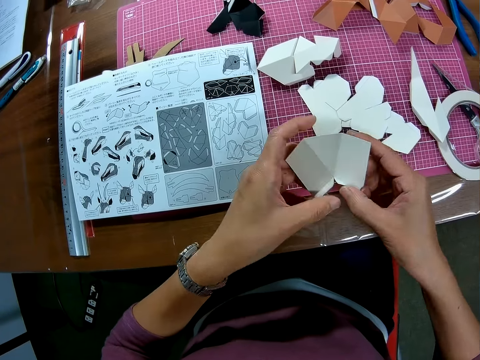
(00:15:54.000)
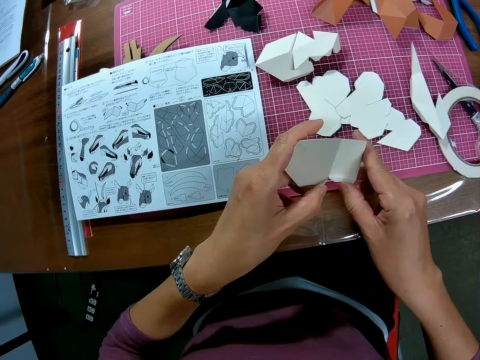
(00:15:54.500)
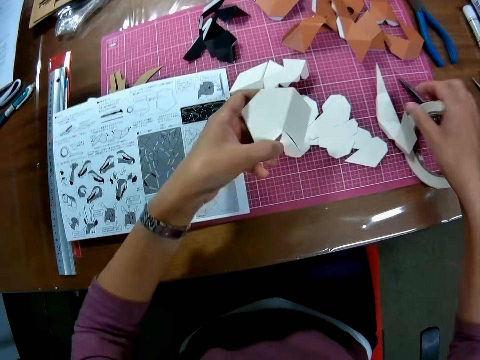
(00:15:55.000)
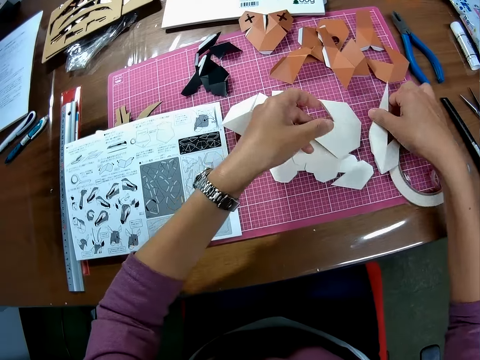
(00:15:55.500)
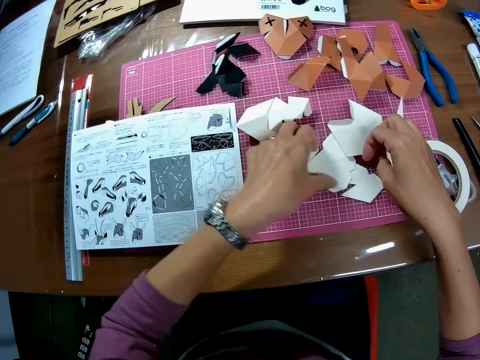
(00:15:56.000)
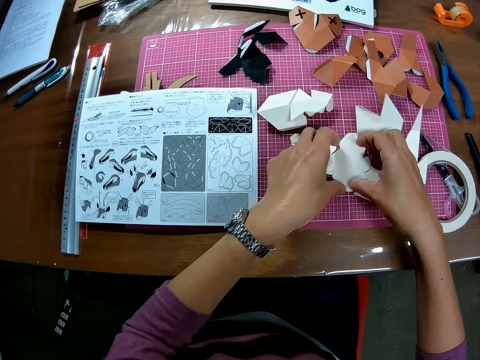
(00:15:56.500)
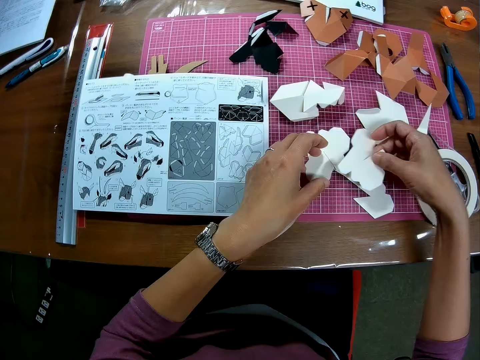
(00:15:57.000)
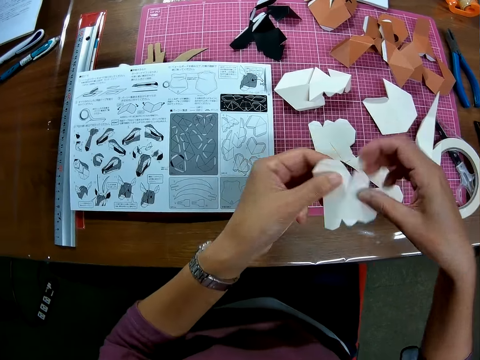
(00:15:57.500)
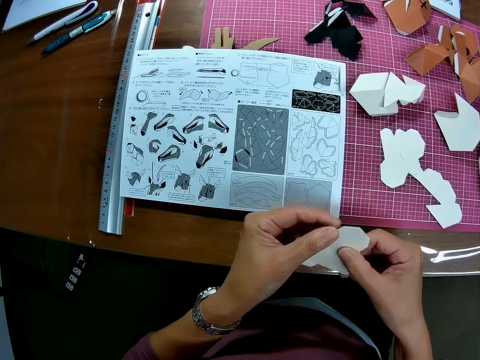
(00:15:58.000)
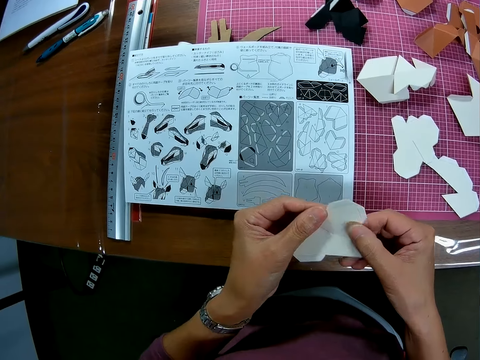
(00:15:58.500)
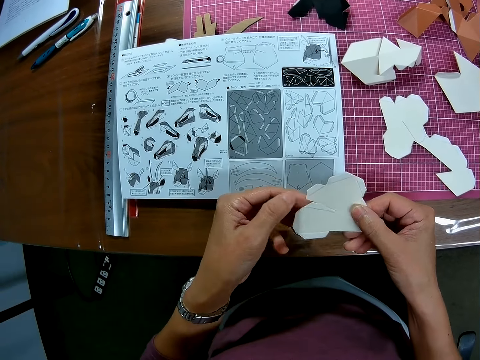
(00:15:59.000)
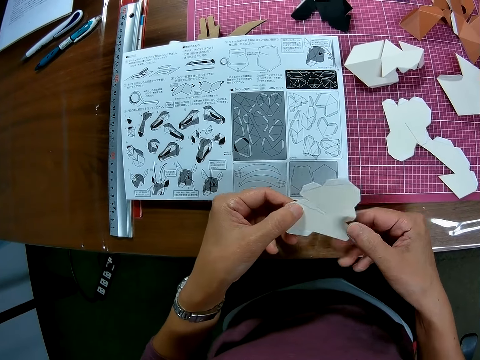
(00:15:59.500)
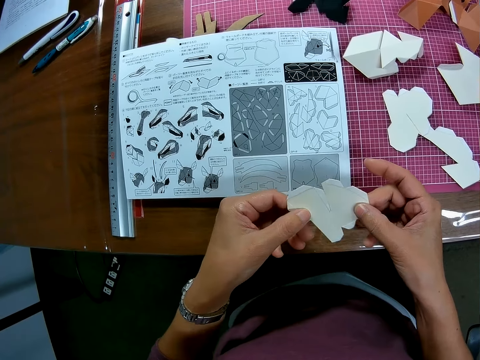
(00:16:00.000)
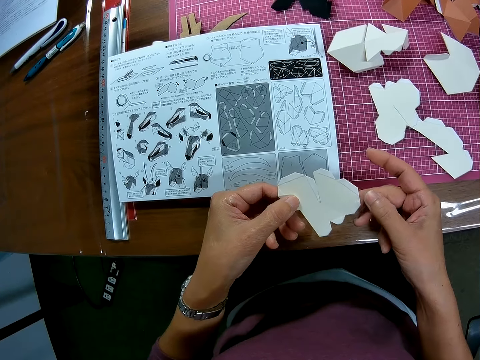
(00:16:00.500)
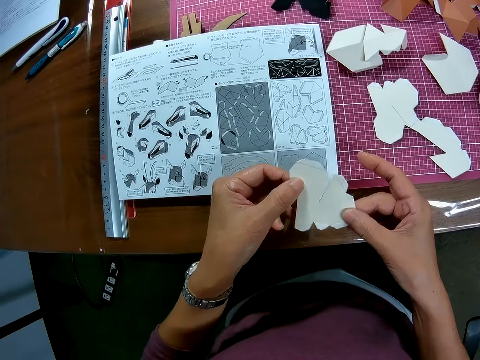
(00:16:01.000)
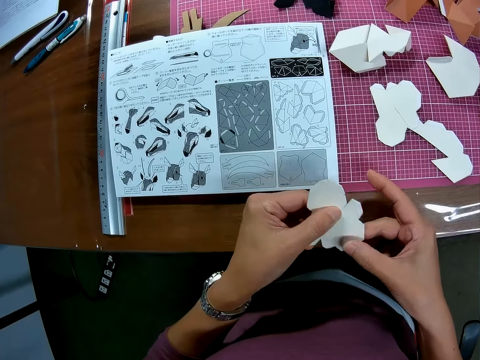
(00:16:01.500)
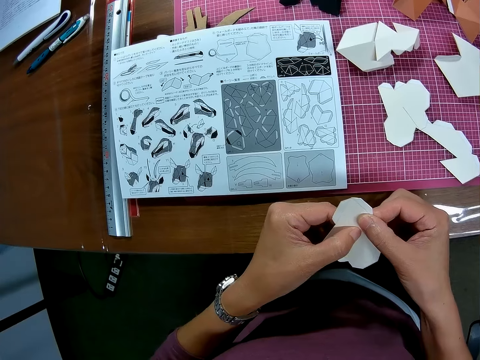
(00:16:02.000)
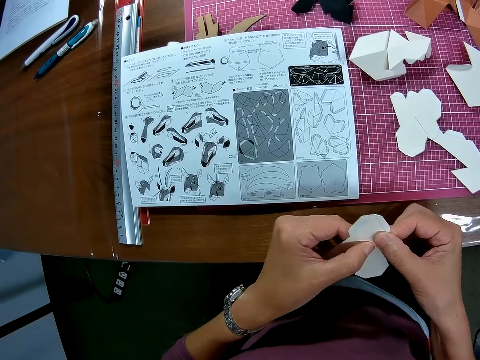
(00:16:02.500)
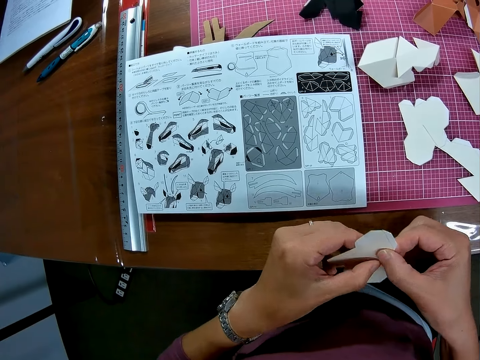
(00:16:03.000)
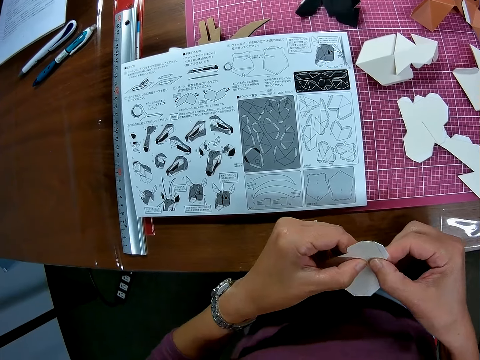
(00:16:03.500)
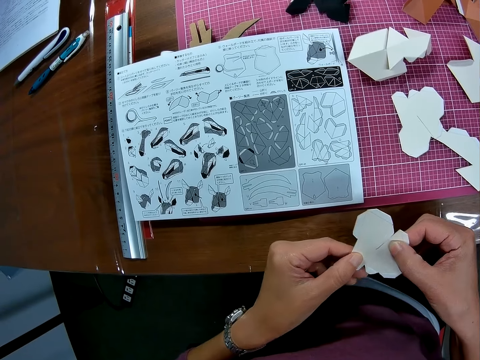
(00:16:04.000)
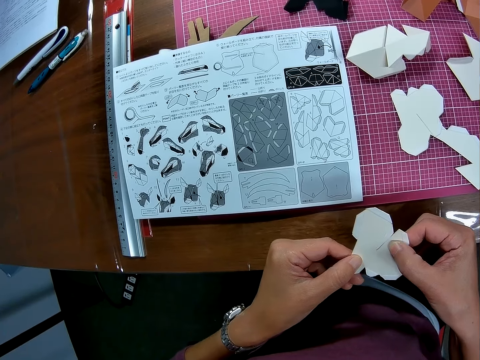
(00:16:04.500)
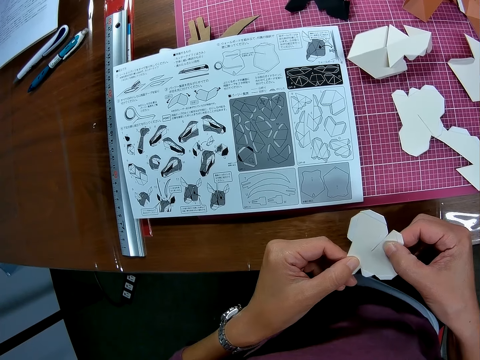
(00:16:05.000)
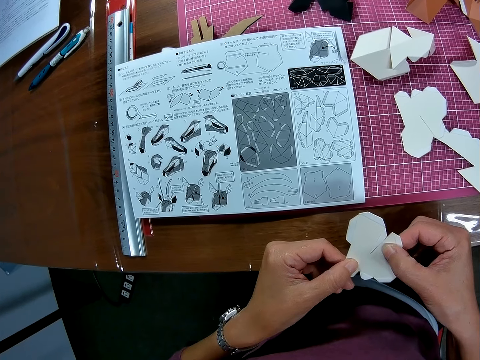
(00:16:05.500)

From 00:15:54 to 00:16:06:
The camera wearer drops the paper or woodcraft on the table with his left hand. He picks another paper on the table. He holds the paper with both hands. He turns the paper with both hands. He stares at the woodcraft.

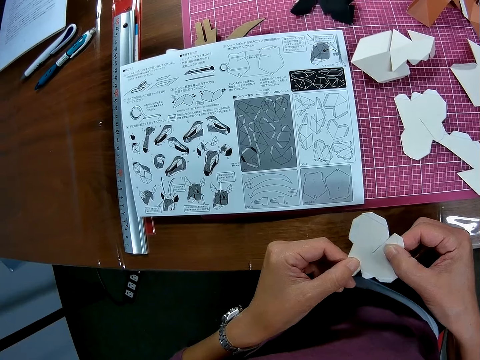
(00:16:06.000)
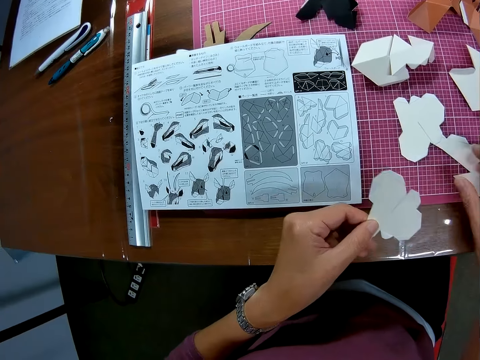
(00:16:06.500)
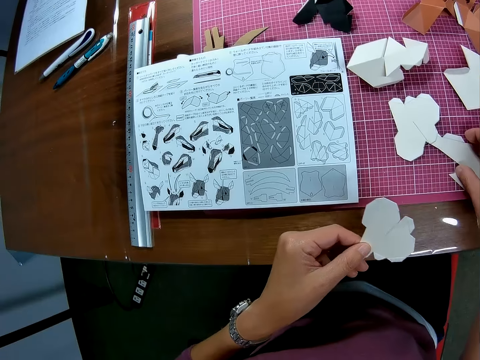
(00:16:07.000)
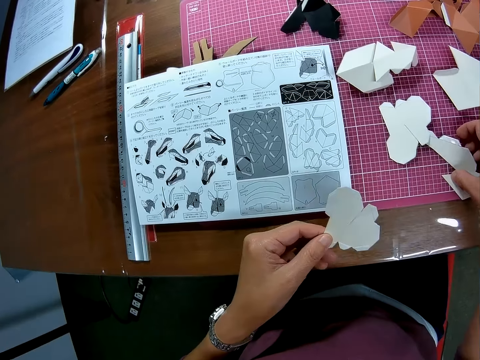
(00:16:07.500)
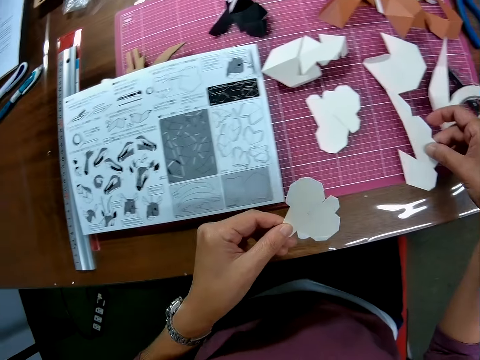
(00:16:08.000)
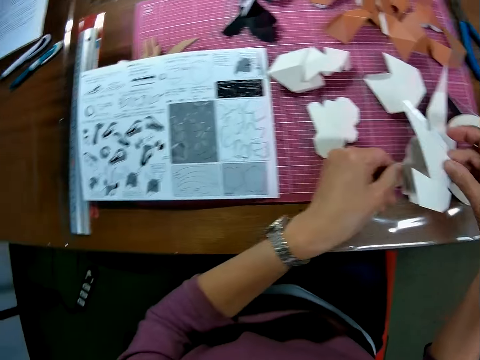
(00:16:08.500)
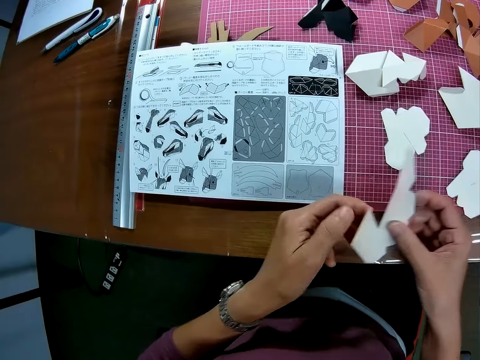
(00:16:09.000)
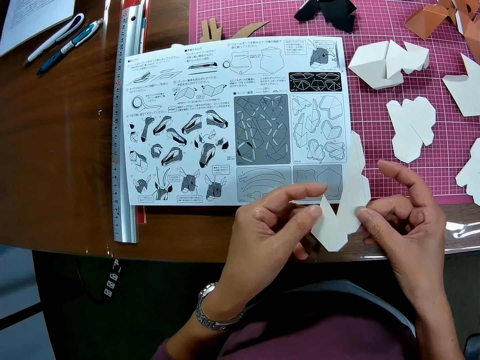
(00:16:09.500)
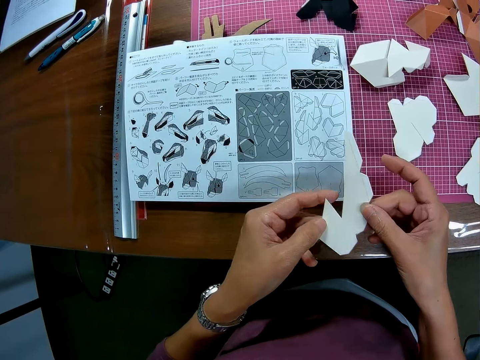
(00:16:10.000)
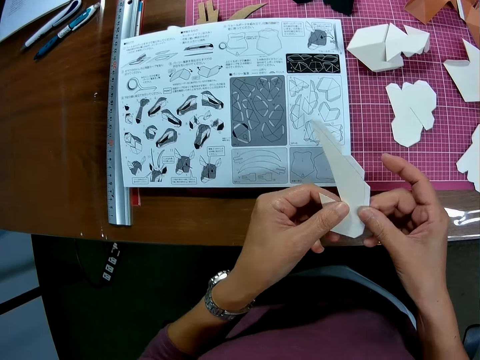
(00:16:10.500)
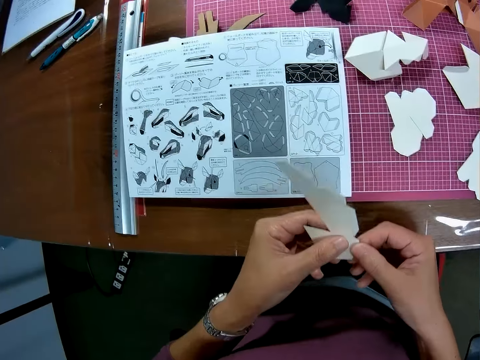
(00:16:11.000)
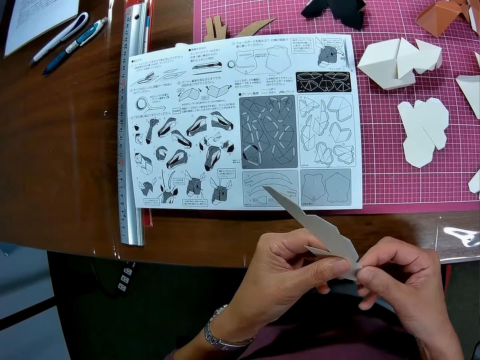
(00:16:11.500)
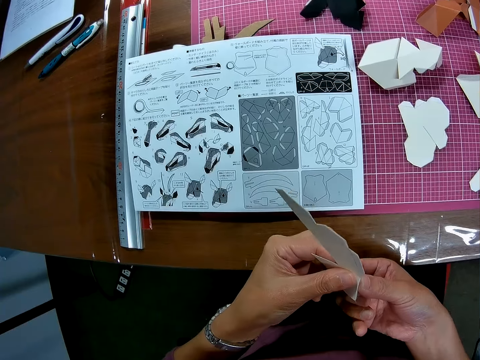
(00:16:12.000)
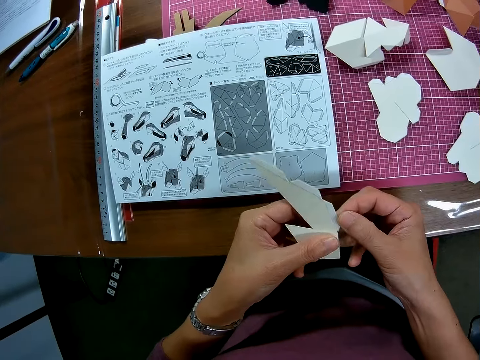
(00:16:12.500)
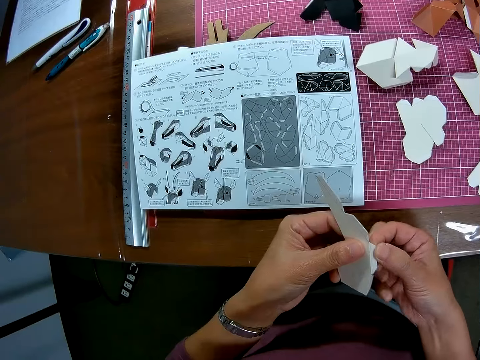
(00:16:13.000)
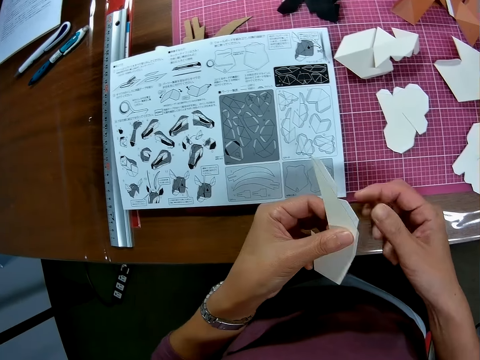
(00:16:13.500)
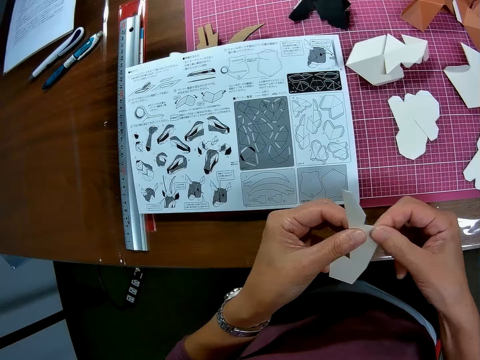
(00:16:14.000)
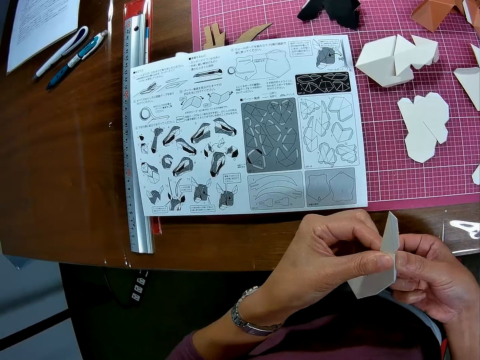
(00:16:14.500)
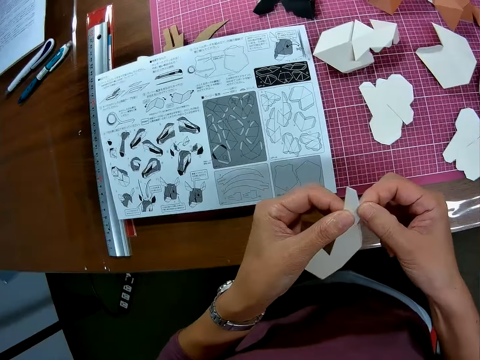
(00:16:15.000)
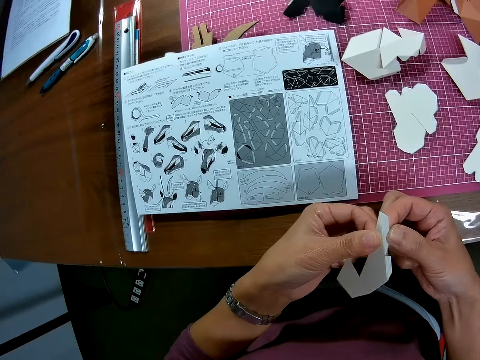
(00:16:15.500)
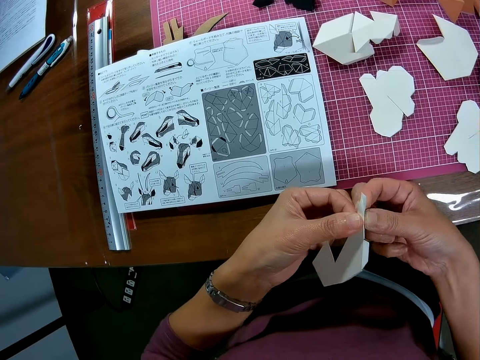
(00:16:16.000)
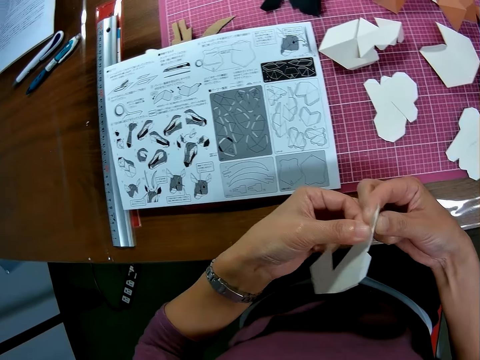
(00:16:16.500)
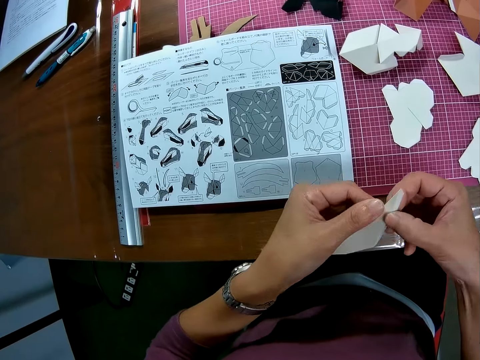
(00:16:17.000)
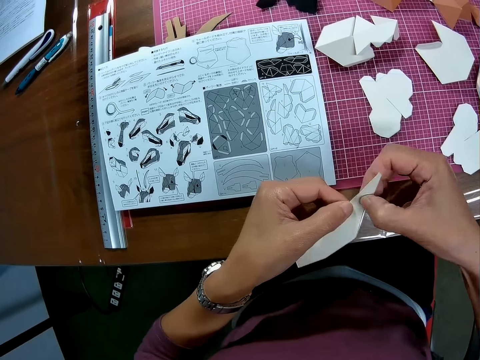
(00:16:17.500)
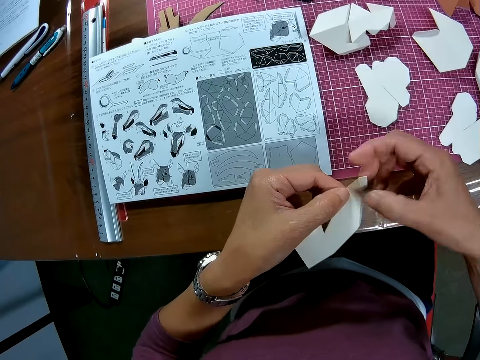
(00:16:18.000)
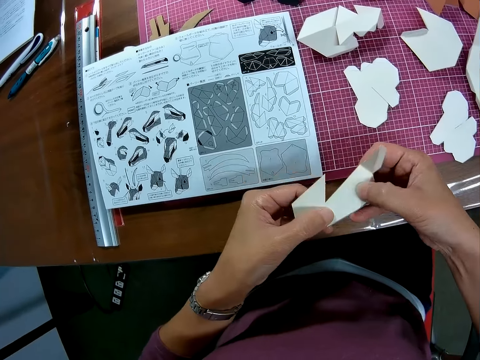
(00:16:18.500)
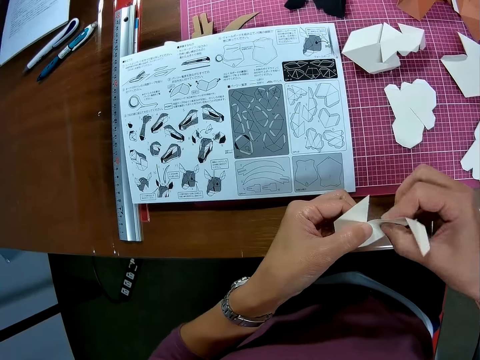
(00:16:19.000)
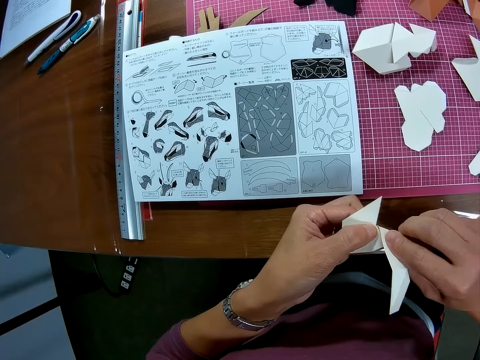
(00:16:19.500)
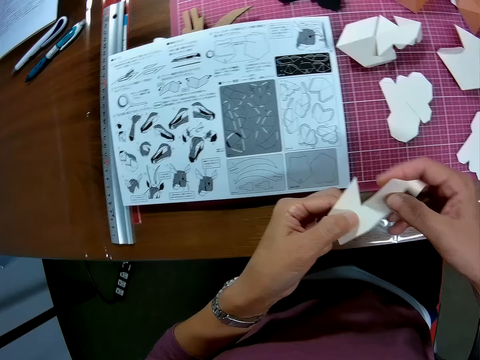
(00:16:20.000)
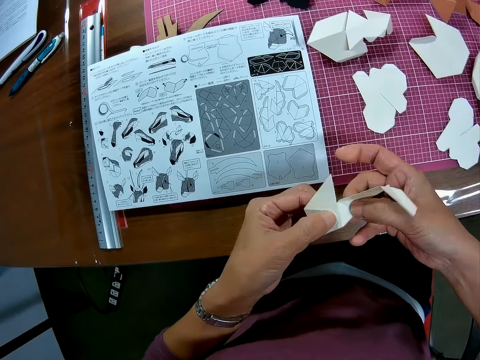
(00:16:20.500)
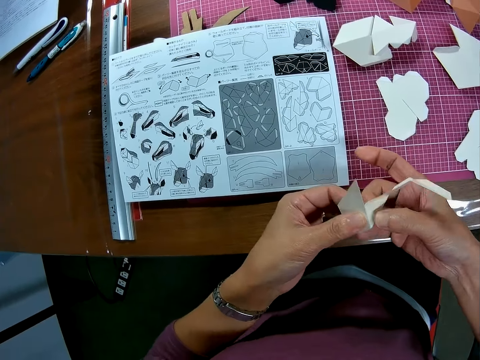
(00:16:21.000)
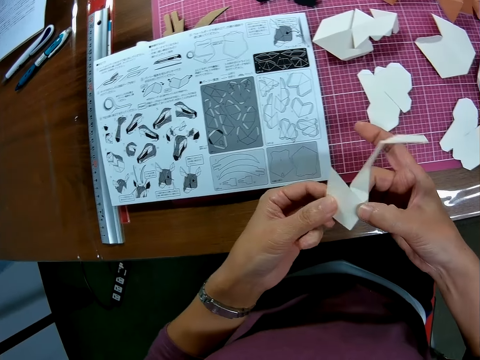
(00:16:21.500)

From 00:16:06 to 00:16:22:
The camera wearer picks another paper or woodcraft on the table with his right hand. He drops the paper on the table with his left hand. He holds the paper with both hands. He stares at the woodcraft. He folds the paper with both hands.
